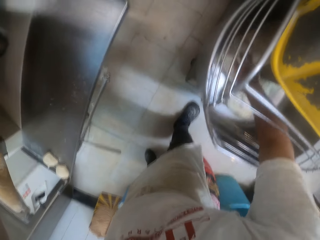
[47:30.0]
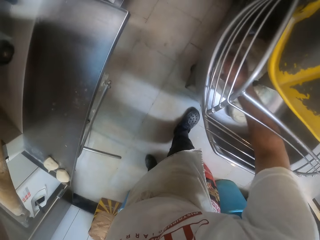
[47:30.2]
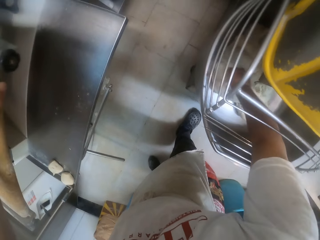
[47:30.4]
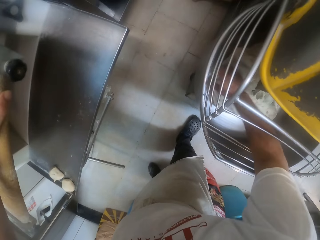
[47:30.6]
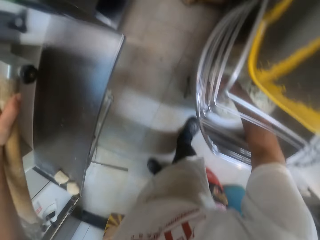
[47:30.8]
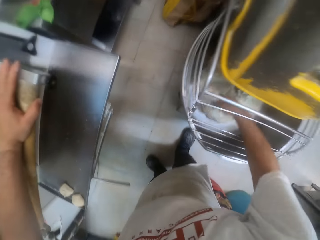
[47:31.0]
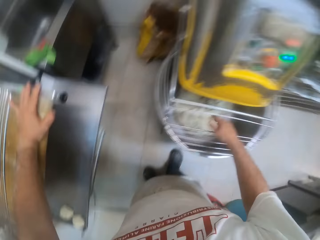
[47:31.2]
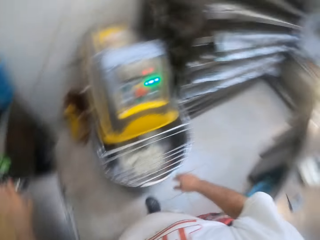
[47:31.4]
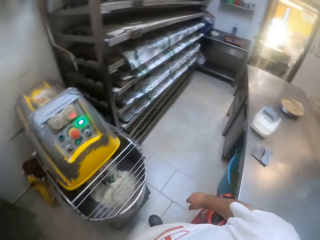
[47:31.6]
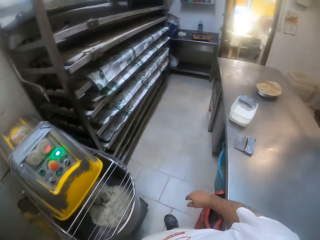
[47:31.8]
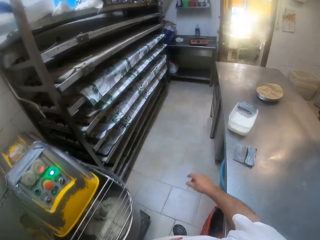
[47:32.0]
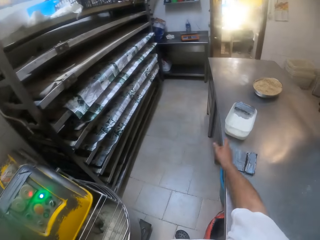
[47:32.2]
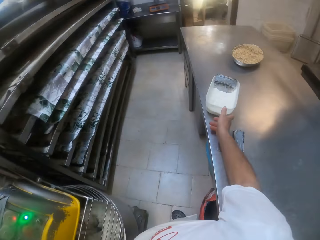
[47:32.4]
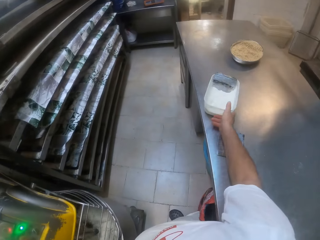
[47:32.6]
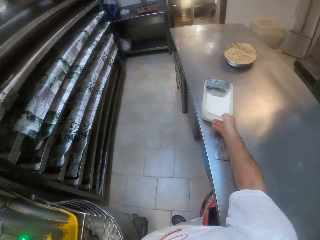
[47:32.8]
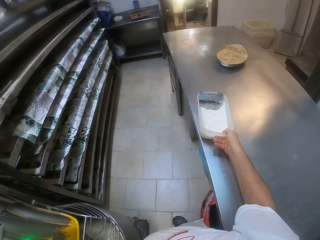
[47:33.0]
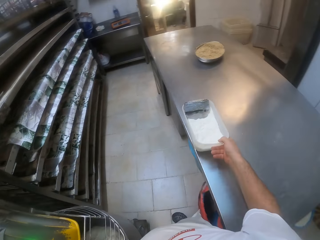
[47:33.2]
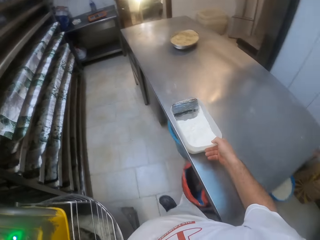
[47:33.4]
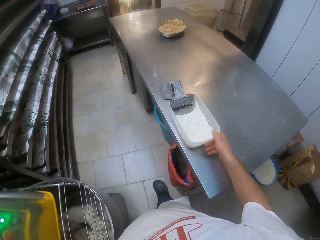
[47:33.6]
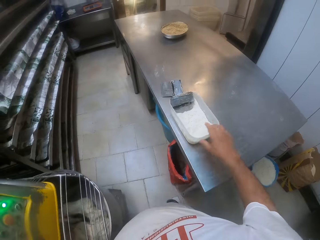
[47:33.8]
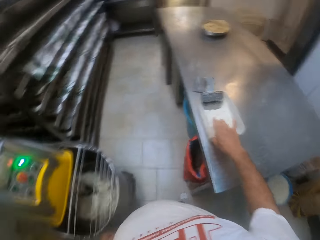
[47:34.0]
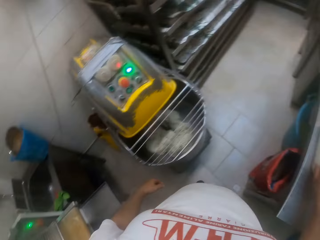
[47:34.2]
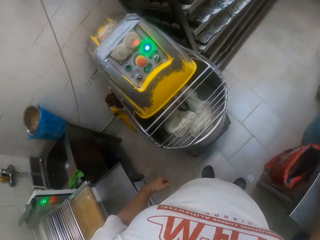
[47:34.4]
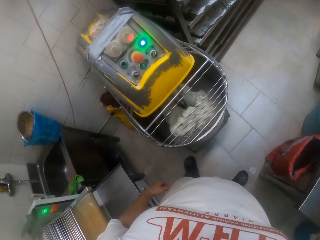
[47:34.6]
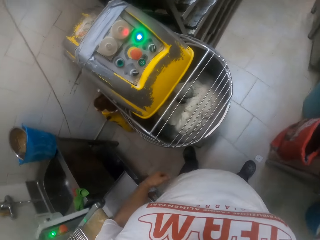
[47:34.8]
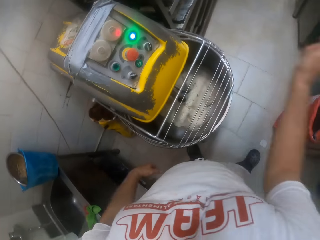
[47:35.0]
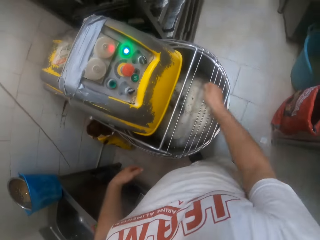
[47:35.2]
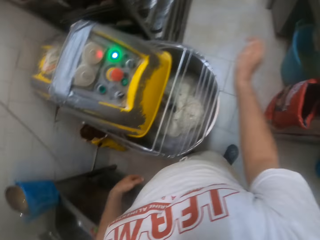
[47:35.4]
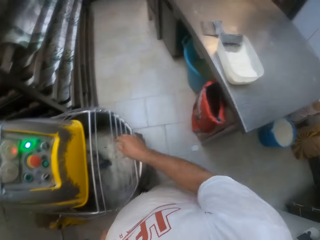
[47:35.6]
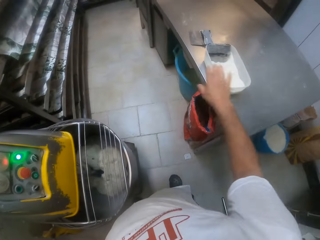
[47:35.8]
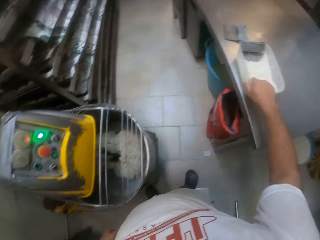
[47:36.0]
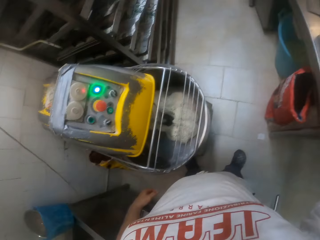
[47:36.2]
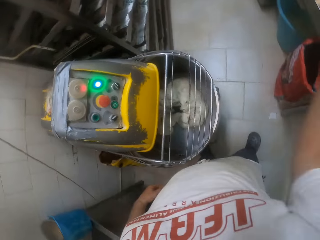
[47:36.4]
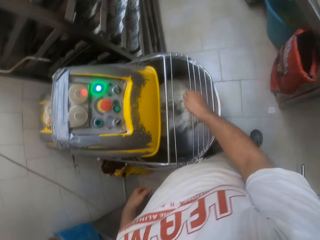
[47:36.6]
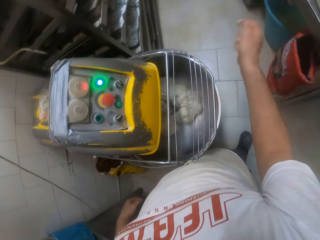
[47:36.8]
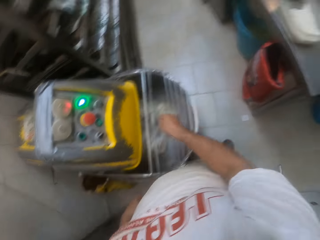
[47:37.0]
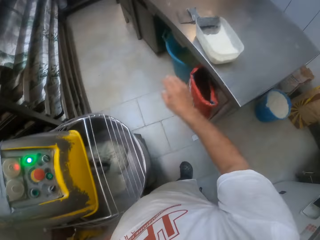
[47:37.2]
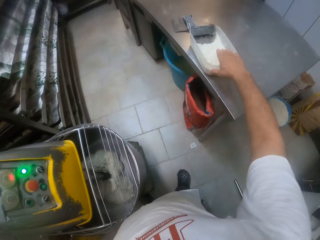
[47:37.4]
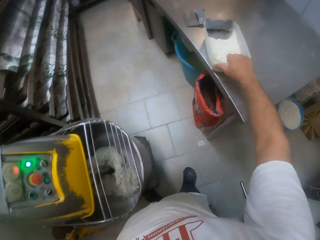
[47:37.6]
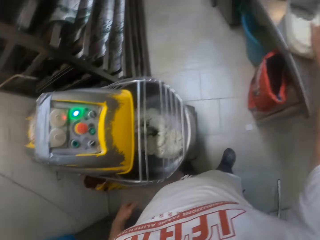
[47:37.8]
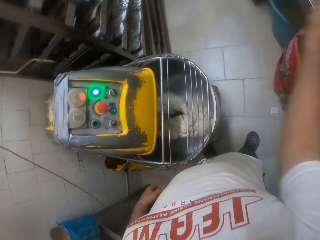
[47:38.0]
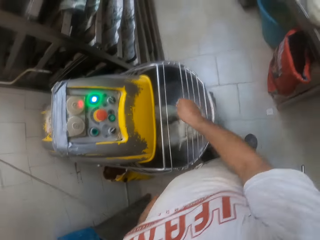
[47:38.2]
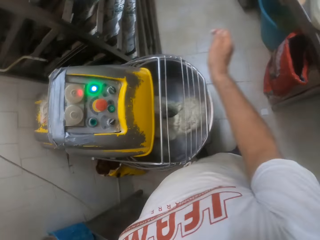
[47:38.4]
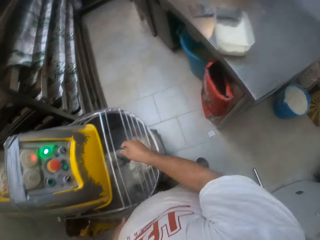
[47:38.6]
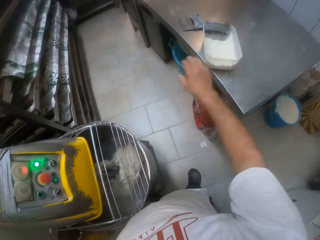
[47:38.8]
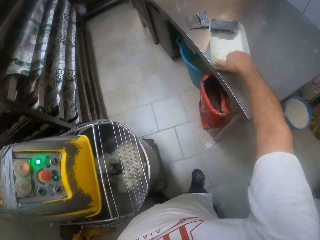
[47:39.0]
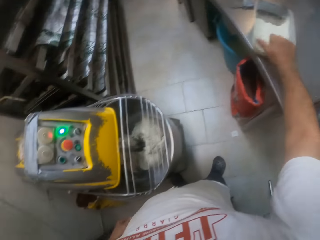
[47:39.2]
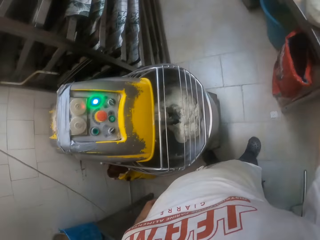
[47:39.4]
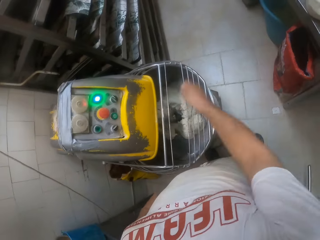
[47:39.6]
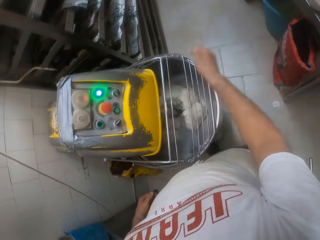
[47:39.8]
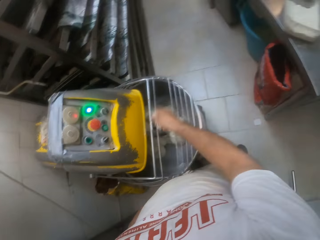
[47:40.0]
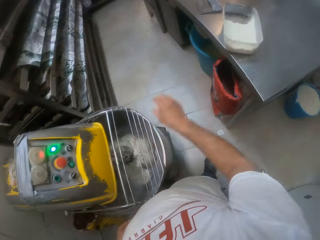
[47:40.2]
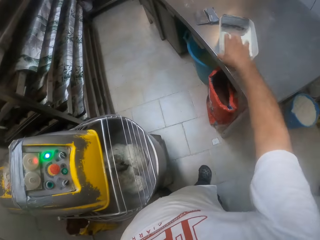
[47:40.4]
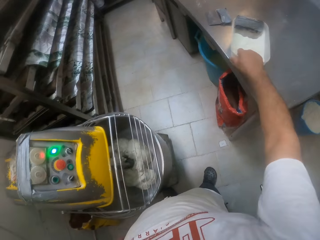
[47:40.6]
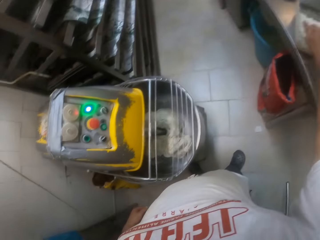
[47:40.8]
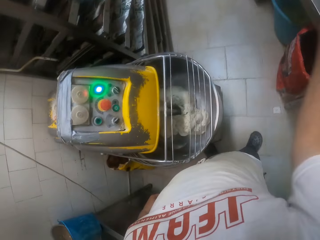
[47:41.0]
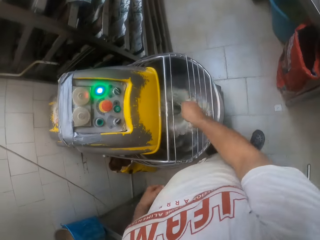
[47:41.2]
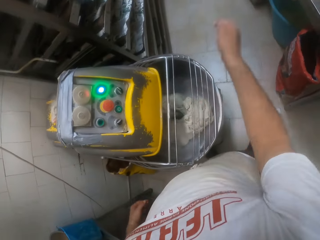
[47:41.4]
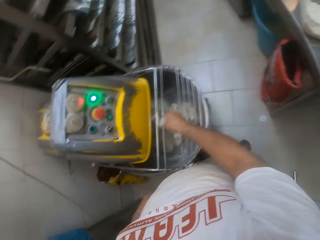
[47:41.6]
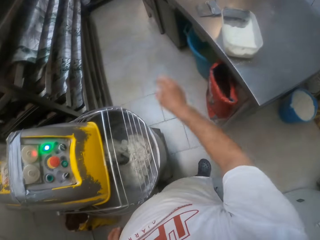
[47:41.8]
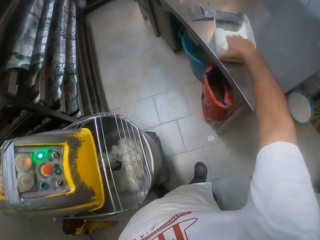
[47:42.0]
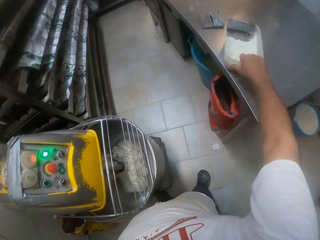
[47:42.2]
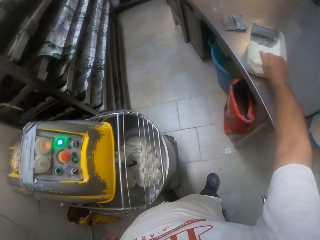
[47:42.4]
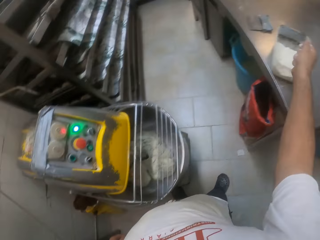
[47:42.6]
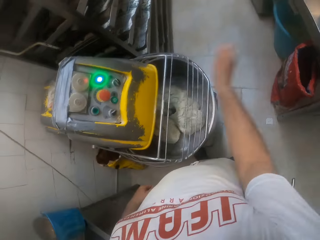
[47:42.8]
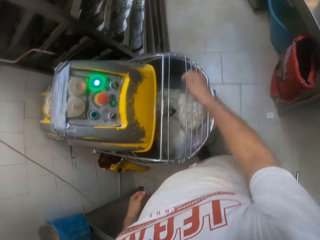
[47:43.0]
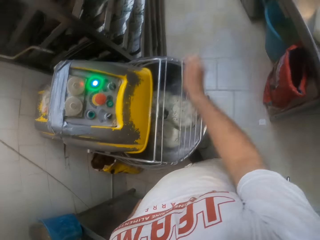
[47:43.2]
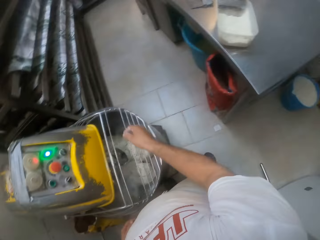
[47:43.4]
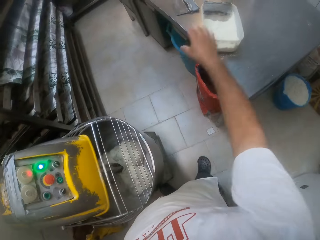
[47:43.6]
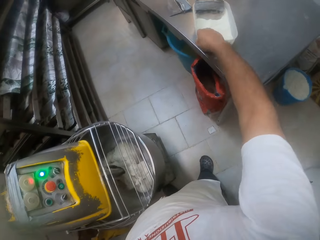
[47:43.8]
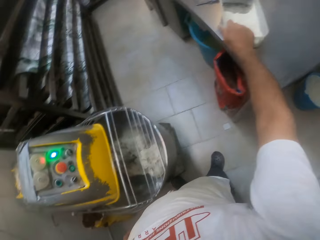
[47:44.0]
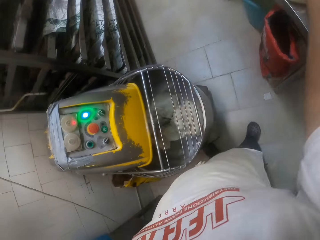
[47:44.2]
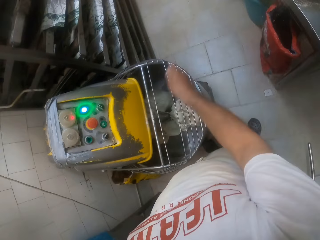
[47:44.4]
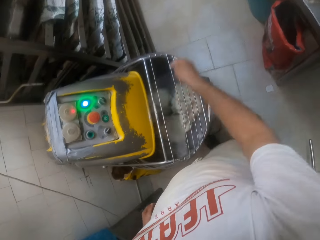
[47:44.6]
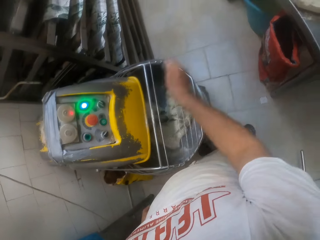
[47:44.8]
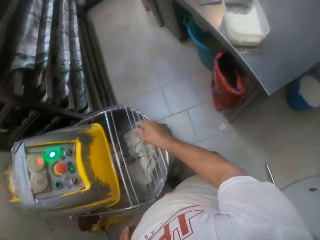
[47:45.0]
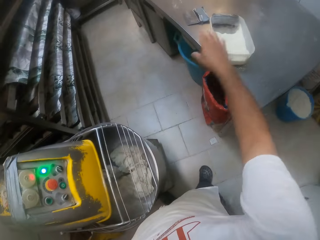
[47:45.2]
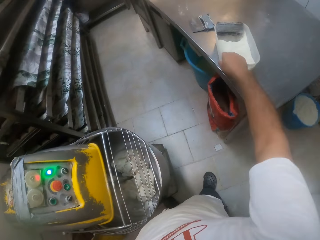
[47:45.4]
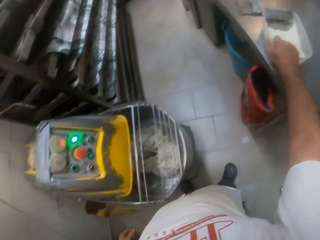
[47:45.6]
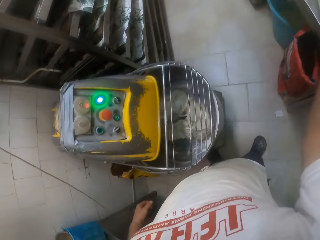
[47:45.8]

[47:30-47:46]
The camera wearer looks around. He moves the bowl of flour on the table with his right hand. He picks up the container. He packs some flour from the bowl of flour on the table with his right hand and sprinkles the flour on the dough in the dough mixer with his right hand. He packs some flour from the bowl of flour on the table with his right hand and sprinkles the flour on the dough in the dough mixer with his right hand. He packs some flour from the bowl of flour on the table with his right hand and sprinkles the flour on the dough in the dough mixer with his right hand. He packs some flour from the bowl of flour on the table with his right hand and sprinkles the flour on the dough in the dough mixer with his right hand. He packs some flour from the bowl of flour on the table with his right hand and sprinkles the flour on the dough in the dough mixer with his right hand. He packs some flour from the bowl of flour on the table with his right hand and sprinkles the flour on the dough in the dough mixer with his right hand. He packs some flour from the bowl of flour on the table with his right hand and sprinkles the flour on the dough in the dough mixer with his right hand. He packs some flour from the bowl of flour on the table with his right hand.

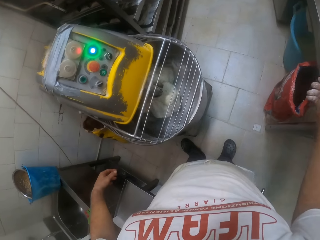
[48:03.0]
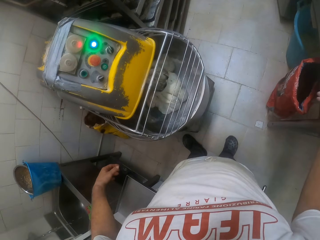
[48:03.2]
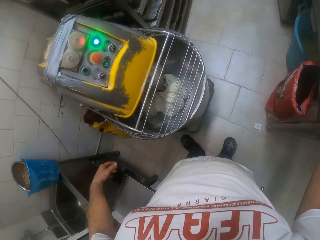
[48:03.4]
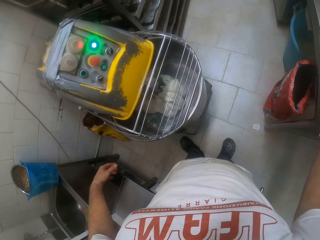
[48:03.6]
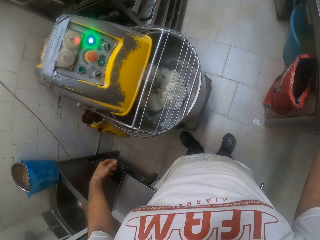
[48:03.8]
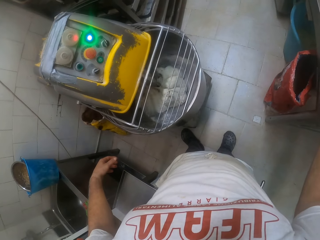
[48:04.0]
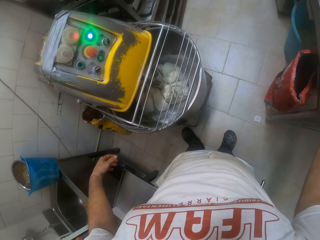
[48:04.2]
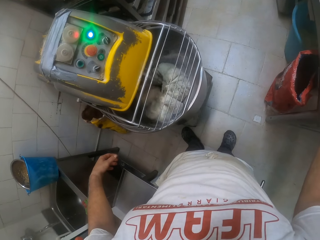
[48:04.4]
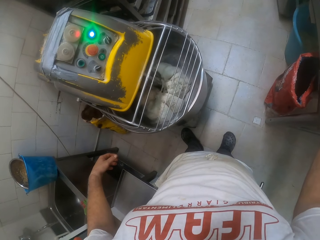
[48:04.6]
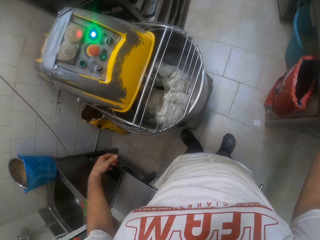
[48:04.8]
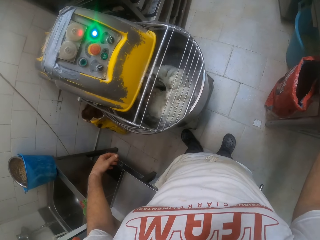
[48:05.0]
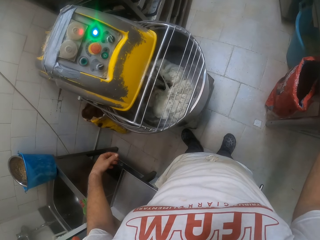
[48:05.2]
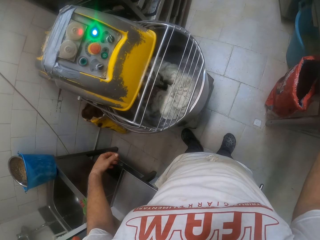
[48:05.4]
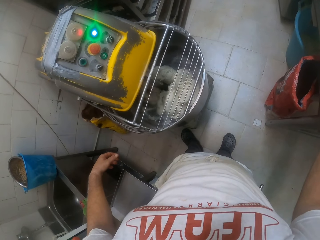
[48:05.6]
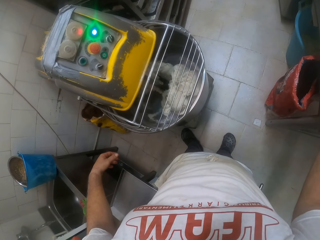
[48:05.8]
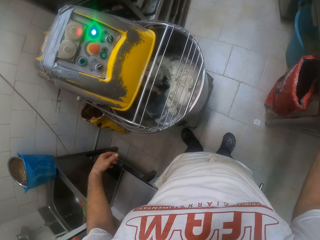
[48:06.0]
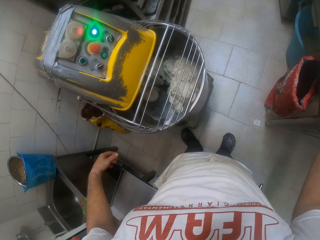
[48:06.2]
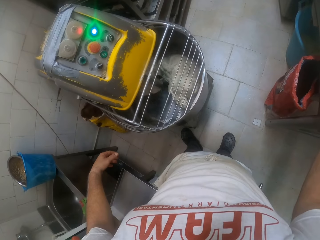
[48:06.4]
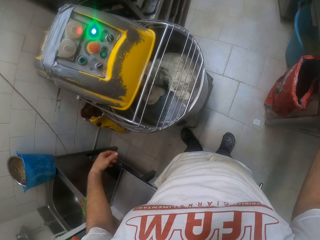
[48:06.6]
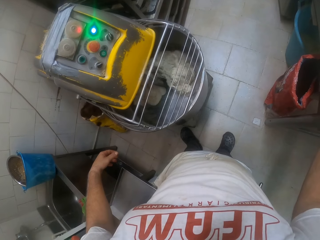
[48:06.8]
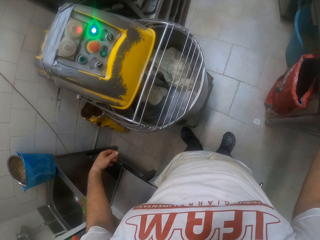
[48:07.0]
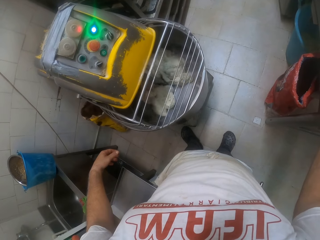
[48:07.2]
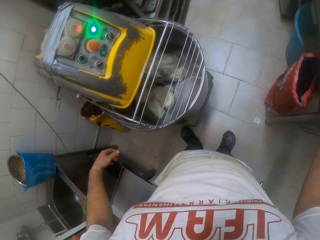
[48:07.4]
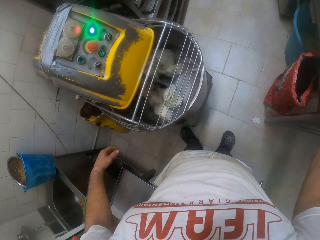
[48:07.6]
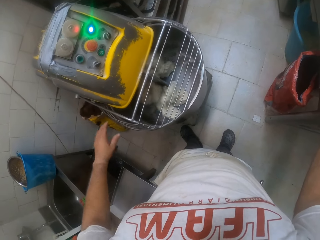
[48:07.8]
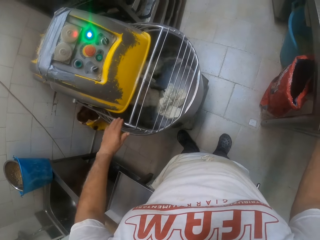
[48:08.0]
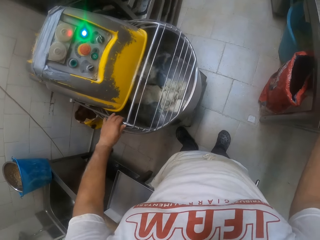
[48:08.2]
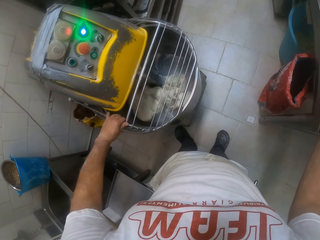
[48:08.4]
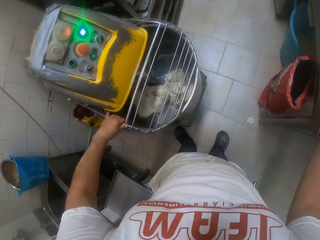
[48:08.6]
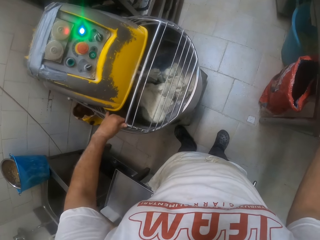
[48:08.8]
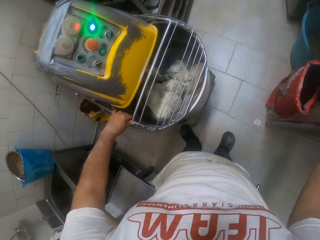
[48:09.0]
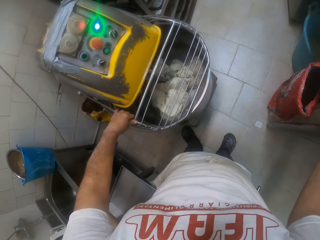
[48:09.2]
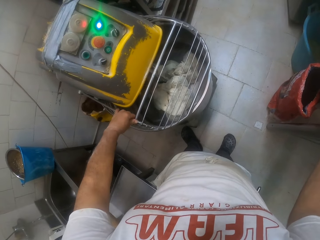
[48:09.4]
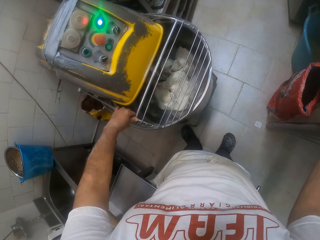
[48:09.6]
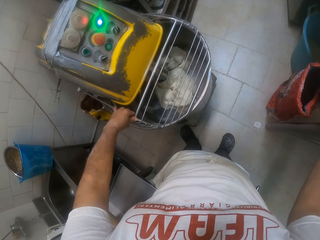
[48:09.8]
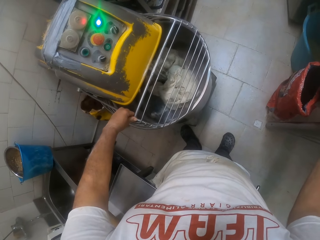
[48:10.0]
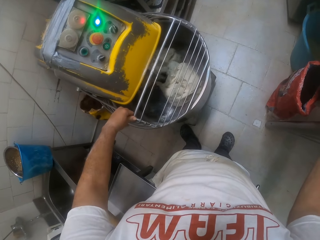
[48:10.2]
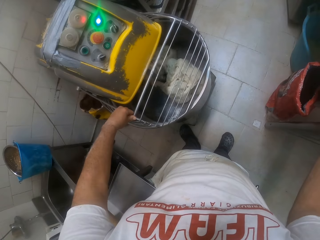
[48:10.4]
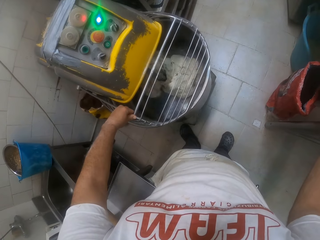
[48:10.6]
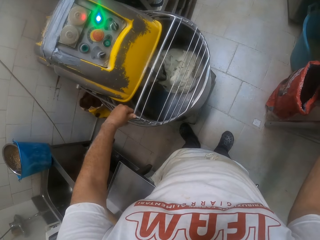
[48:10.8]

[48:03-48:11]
The camera wearer stares at the mixer. He holds the guard of the dough mixer with his left hand.
